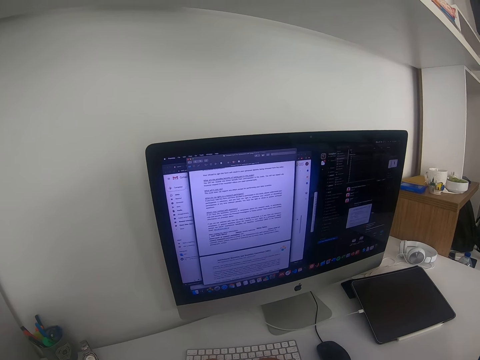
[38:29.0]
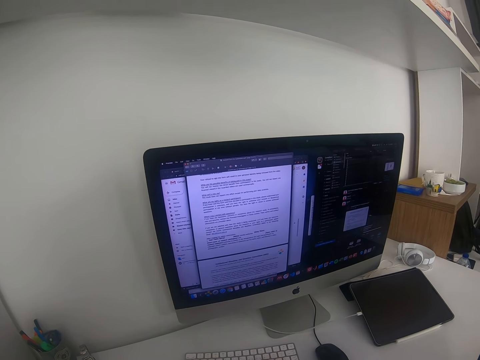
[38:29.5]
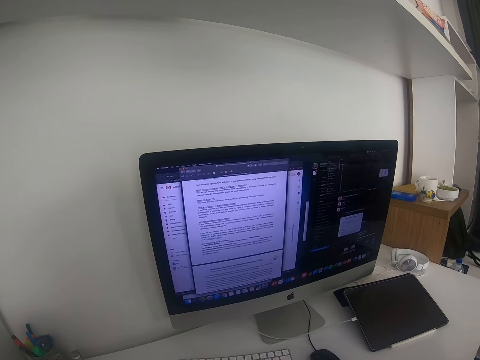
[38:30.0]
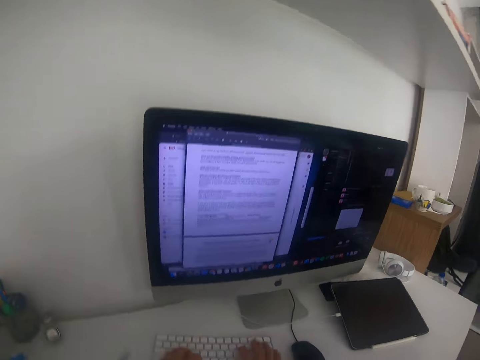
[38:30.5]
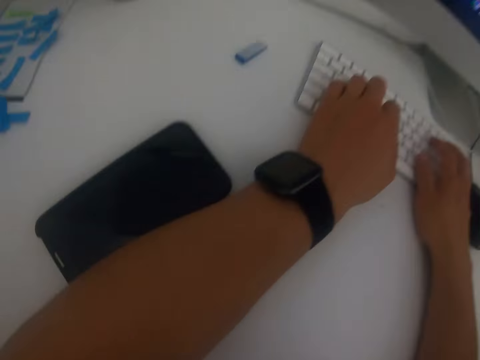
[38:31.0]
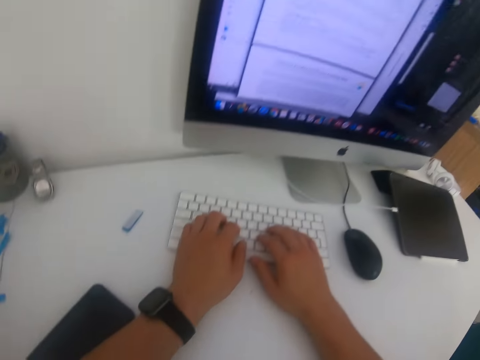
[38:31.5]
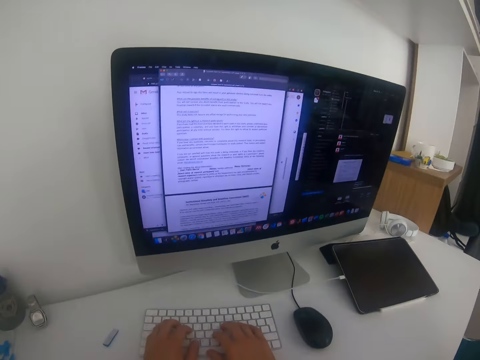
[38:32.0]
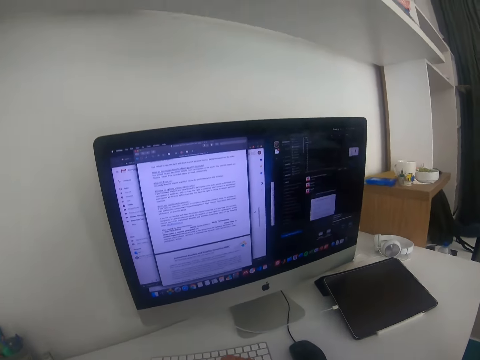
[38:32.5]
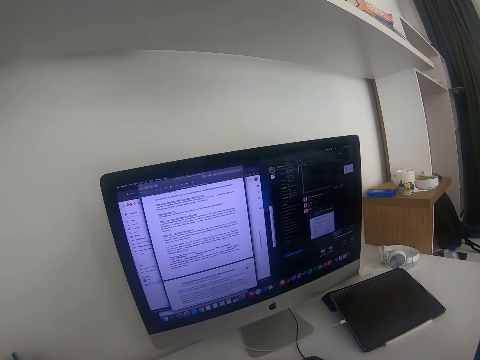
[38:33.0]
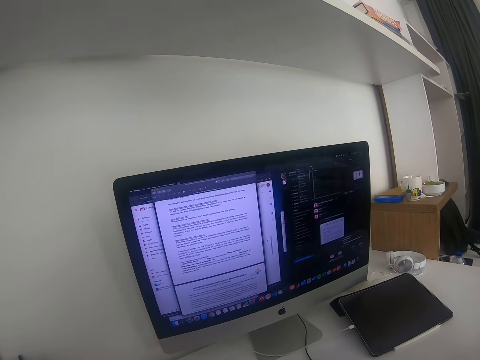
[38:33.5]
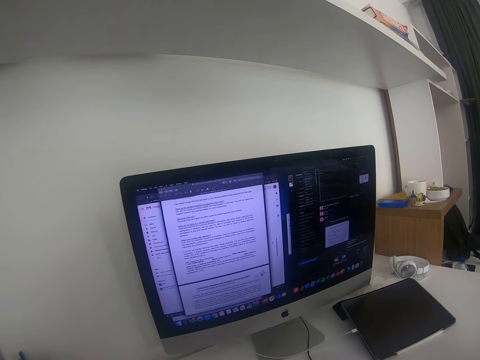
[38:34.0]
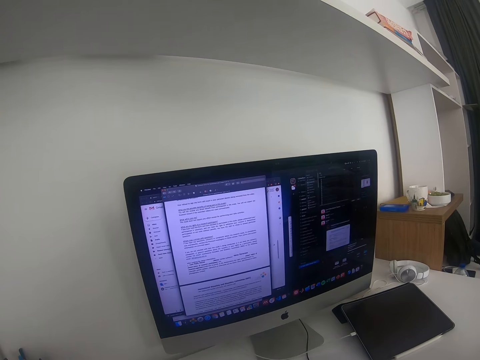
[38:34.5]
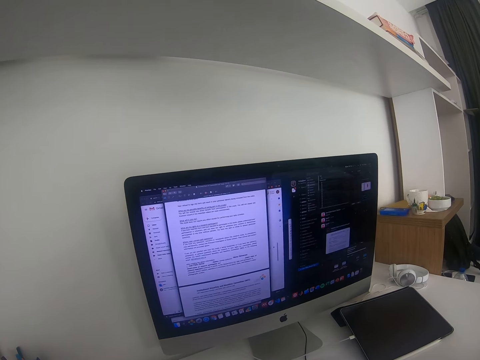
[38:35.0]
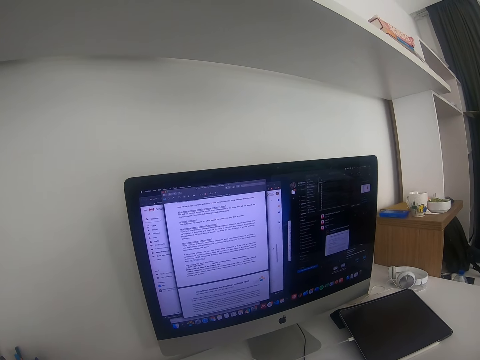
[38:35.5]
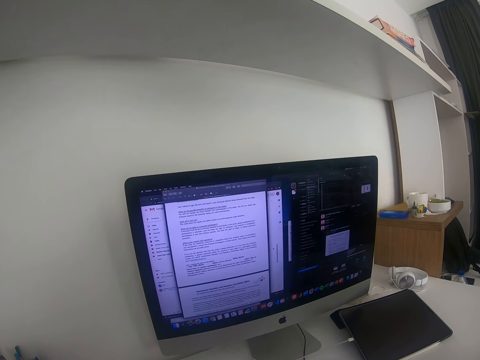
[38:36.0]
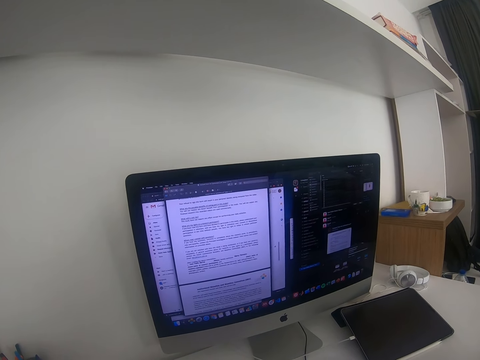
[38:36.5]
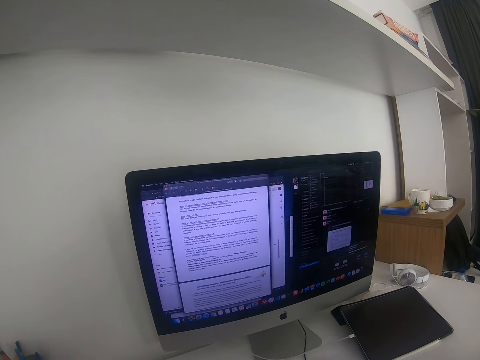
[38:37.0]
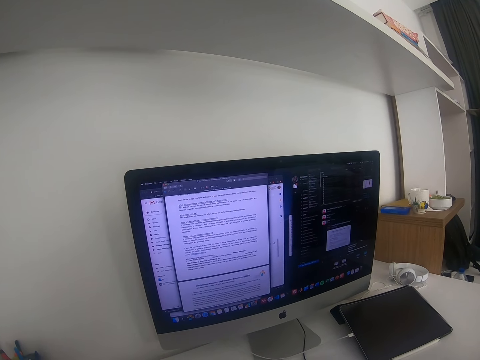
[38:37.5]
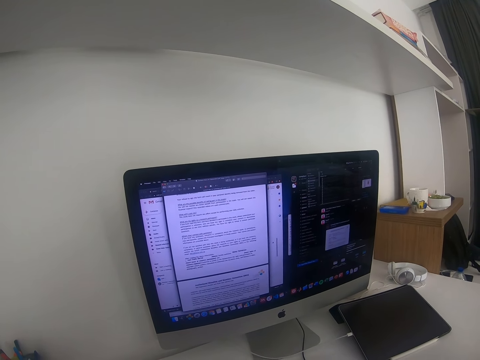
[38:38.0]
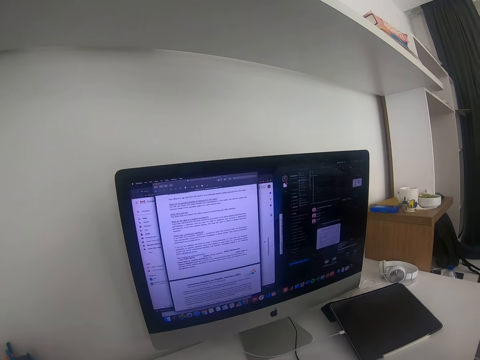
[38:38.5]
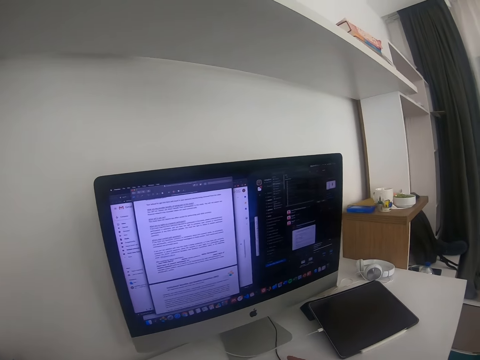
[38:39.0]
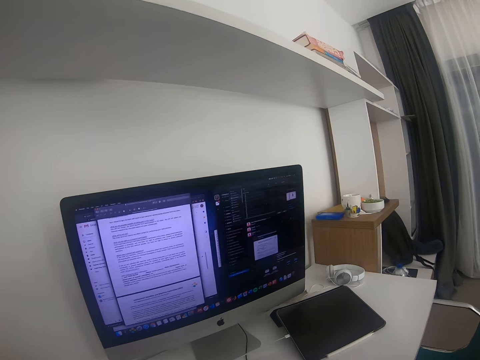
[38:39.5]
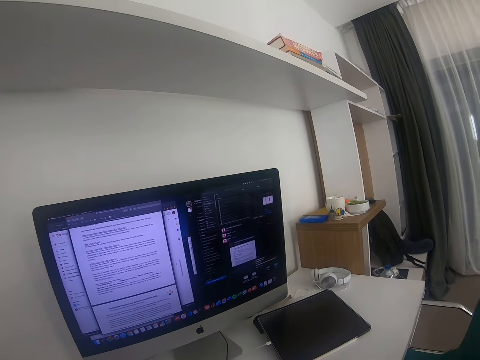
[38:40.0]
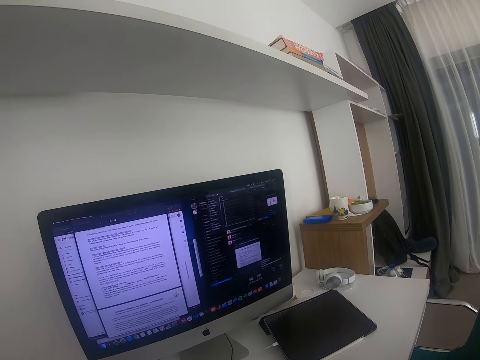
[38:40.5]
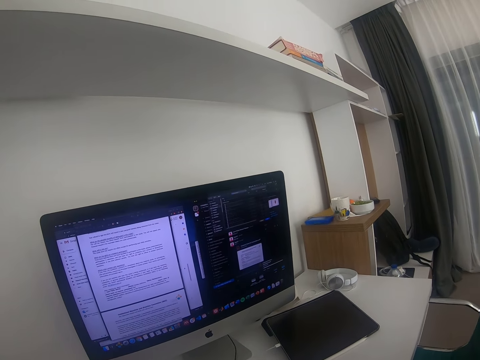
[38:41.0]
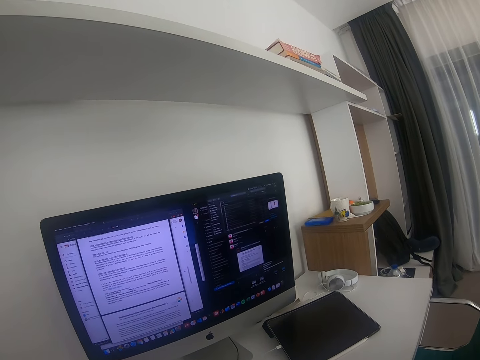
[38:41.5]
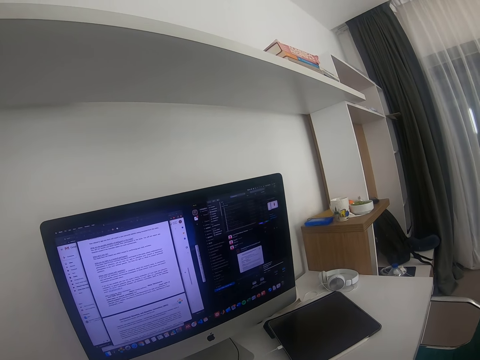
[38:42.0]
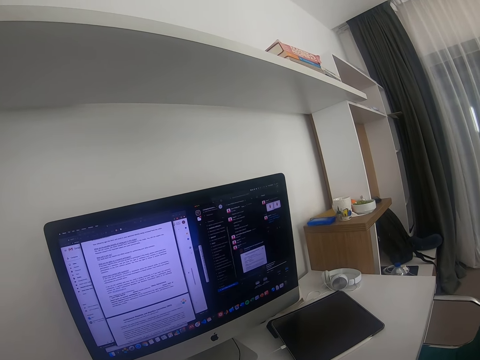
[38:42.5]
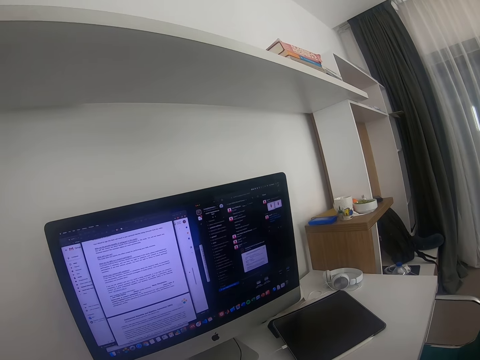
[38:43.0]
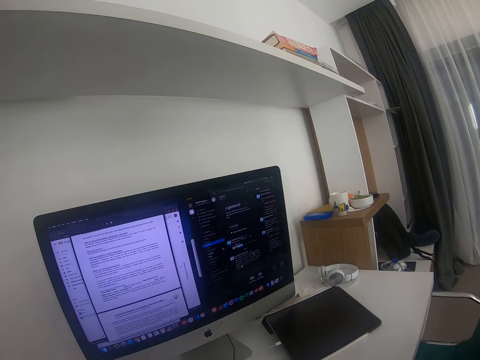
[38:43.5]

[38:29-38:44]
The camera wearer types. They look at a screen of a computer. They click a mouse on the table.

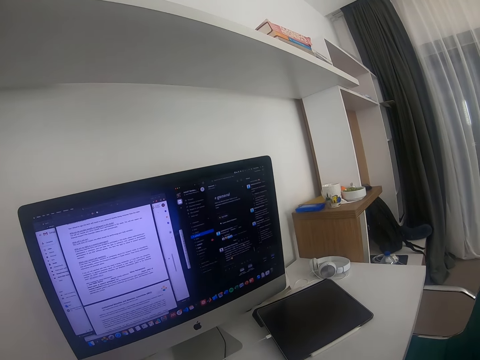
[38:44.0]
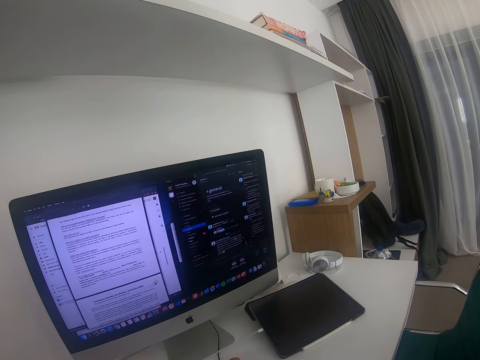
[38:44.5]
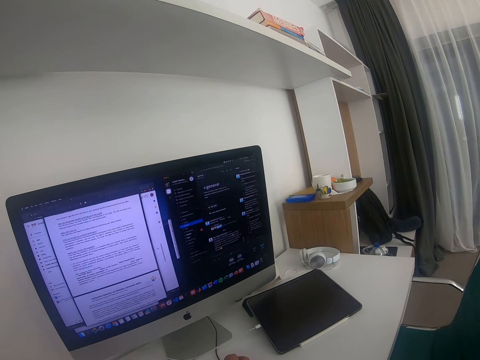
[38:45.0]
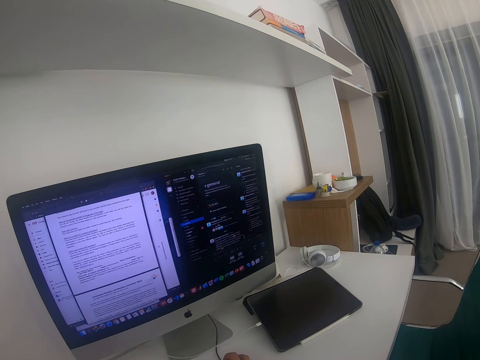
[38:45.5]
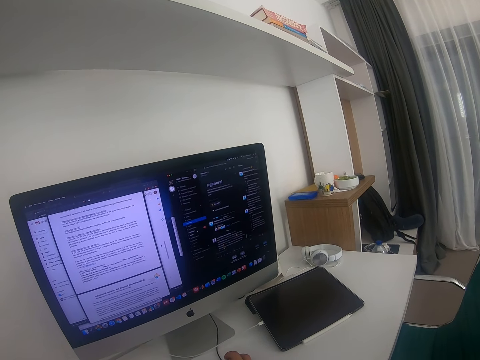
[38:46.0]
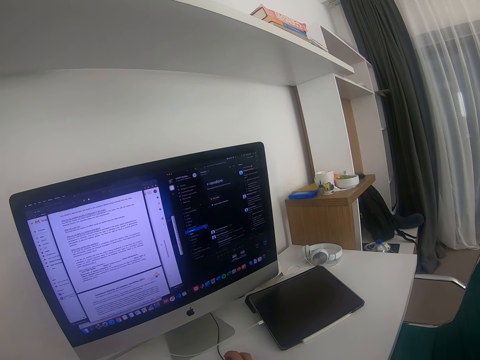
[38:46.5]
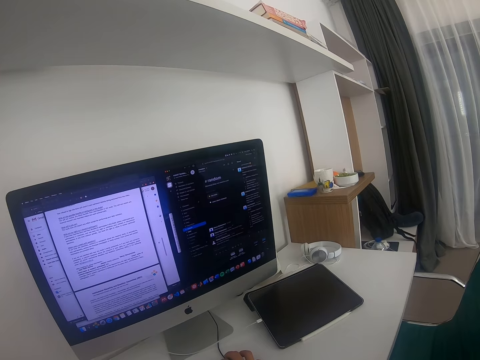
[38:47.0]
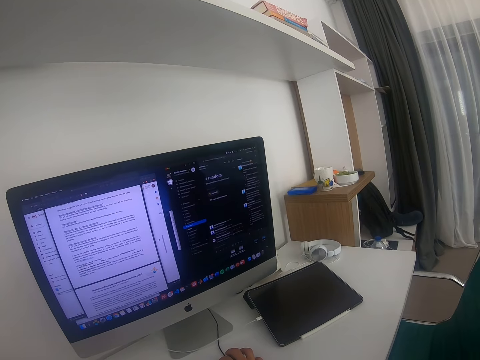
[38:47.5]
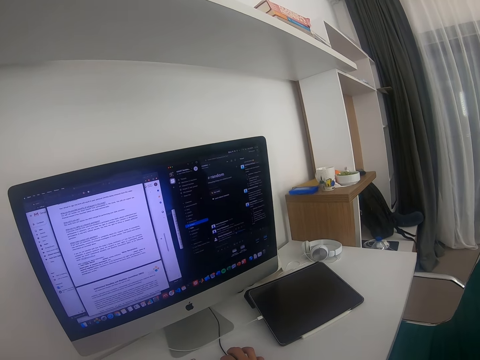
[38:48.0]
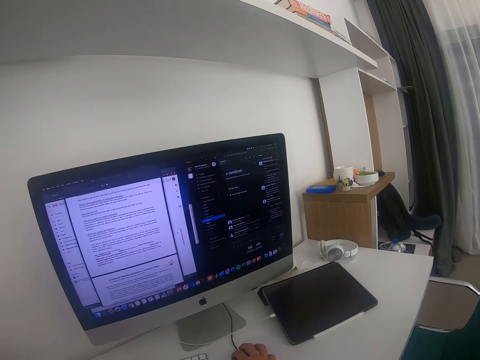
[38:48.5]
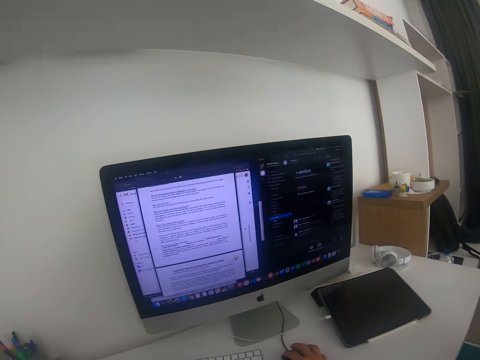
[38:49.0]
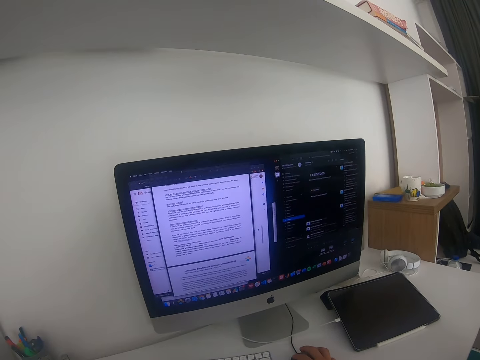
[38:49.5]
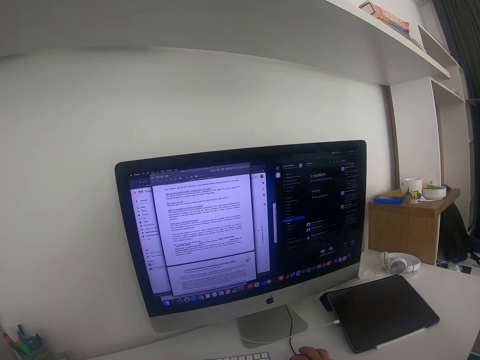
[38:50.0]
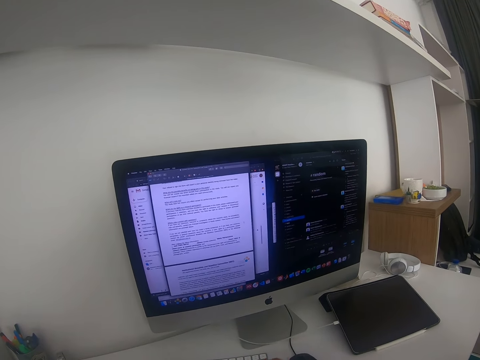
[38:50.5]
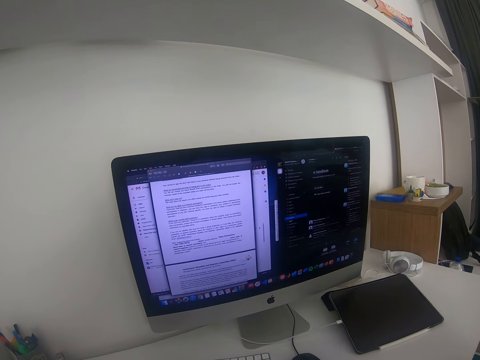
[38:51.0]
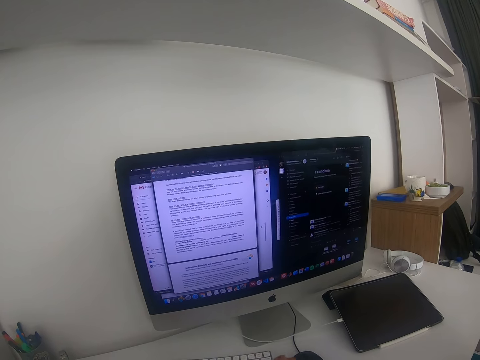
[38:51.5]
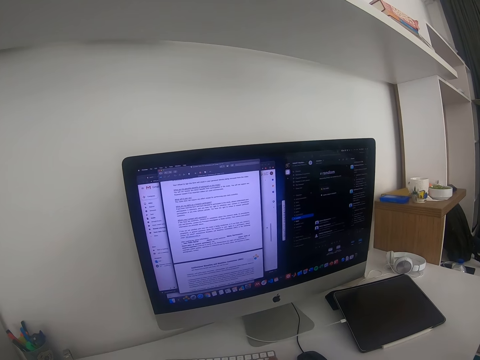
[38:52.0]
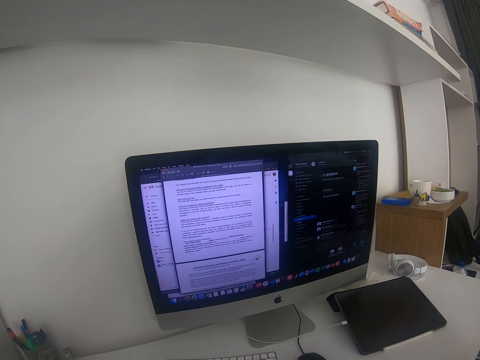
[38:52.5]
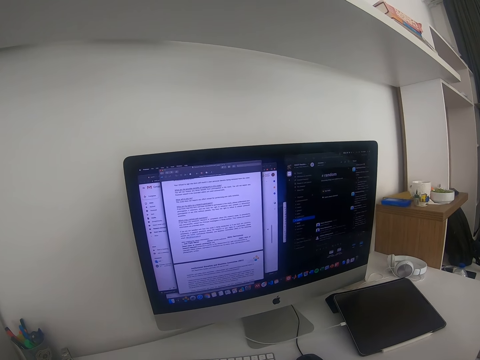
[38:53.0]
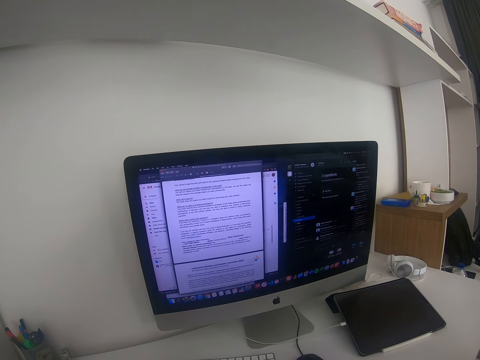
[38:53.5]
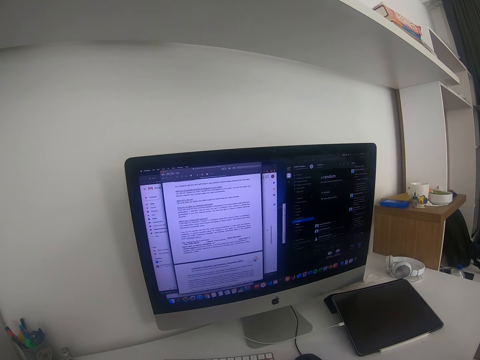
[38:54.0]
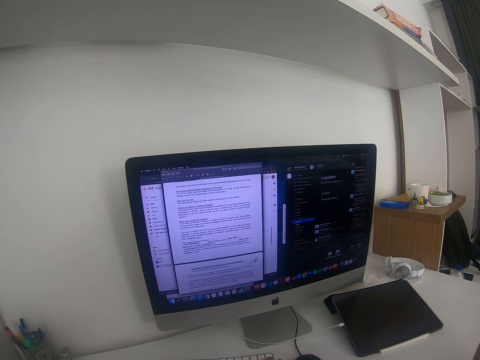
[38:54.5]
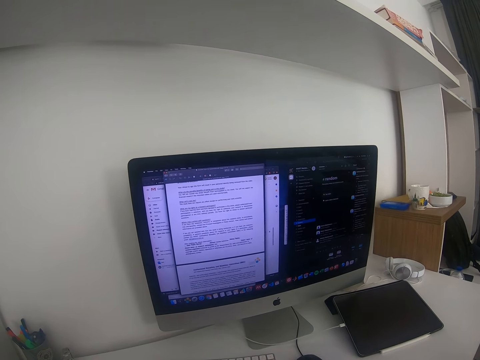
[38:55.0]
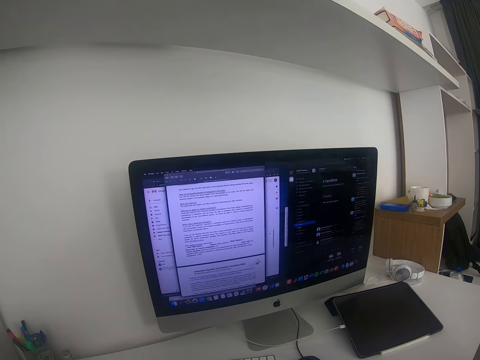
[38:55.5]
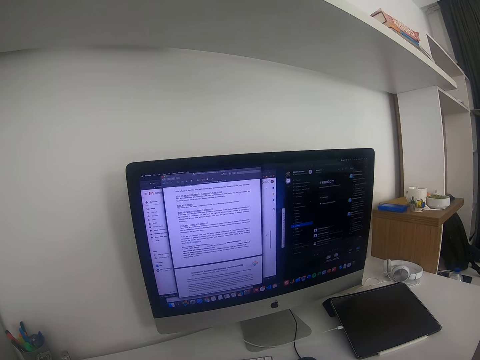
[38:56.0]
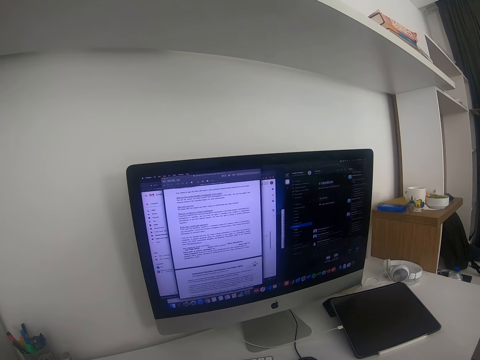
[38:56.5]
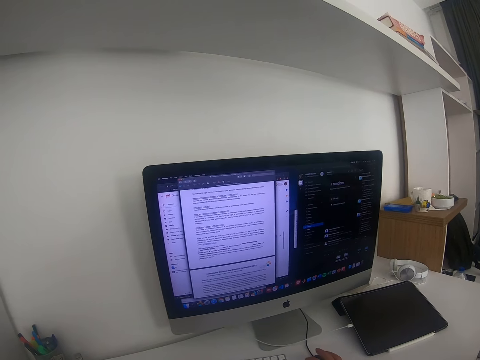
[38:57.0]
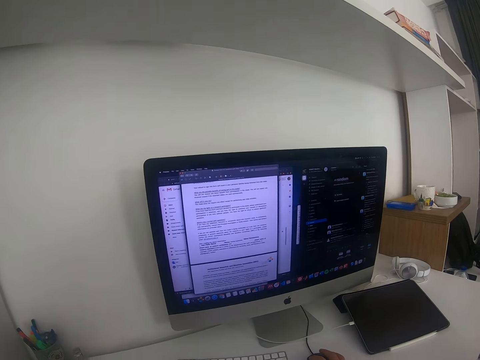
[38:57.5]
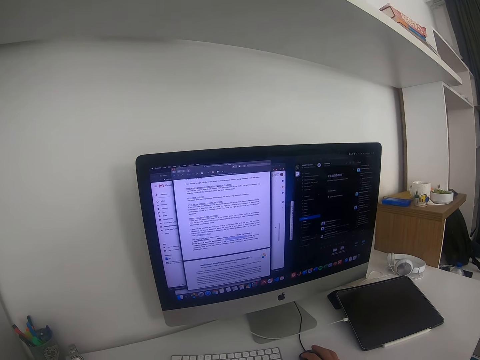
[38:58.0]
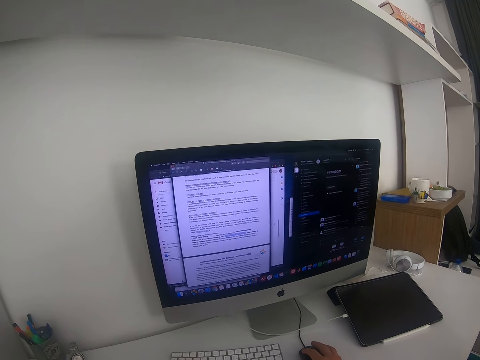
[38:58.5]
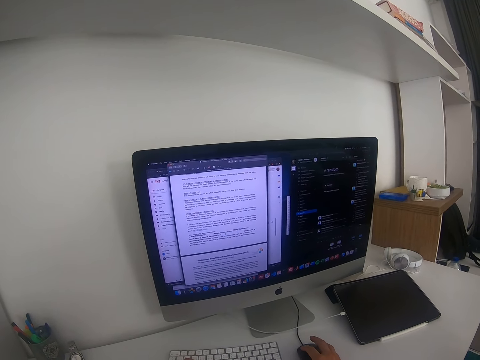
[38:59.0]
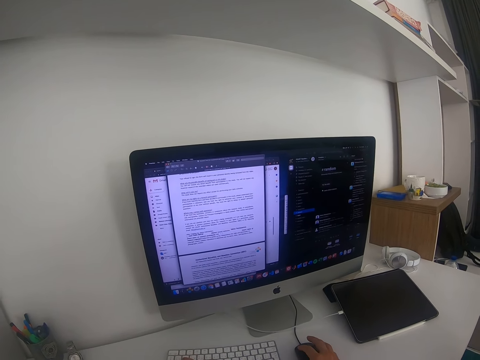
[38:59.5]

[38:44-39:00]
The camera wearer interacts with a man. They type on the keyboard. They click a mouse on the table.
